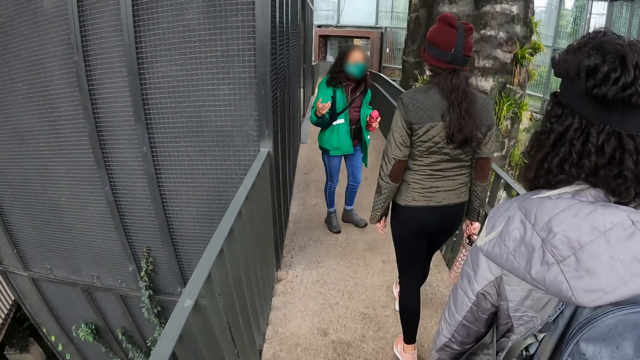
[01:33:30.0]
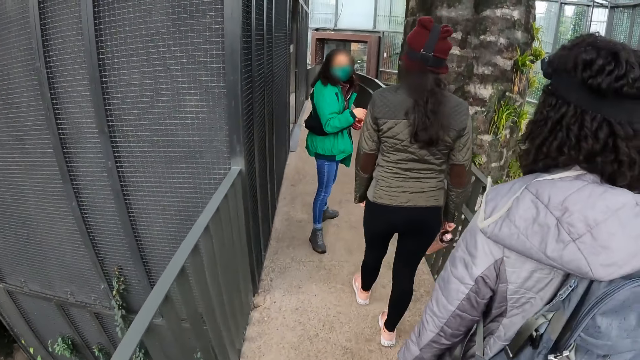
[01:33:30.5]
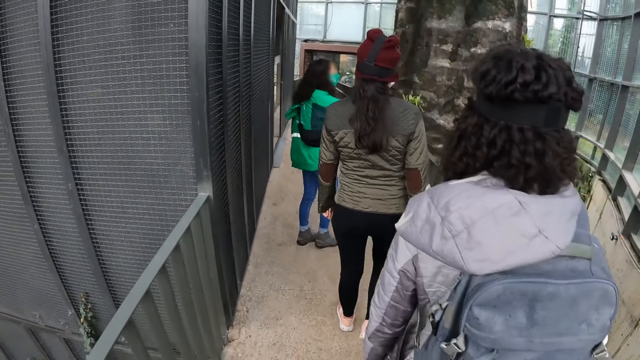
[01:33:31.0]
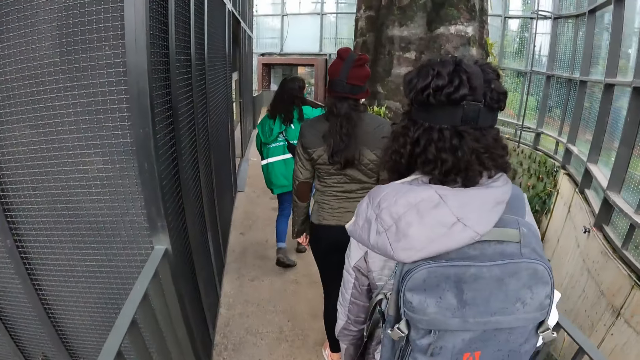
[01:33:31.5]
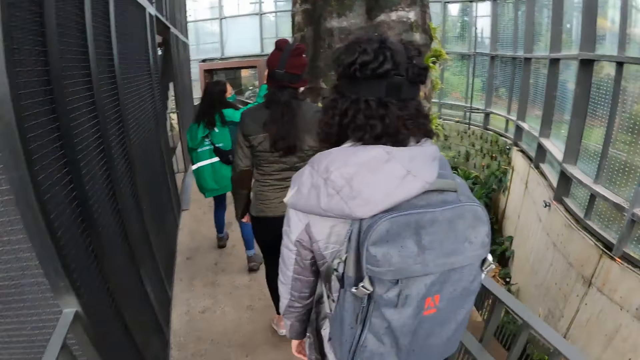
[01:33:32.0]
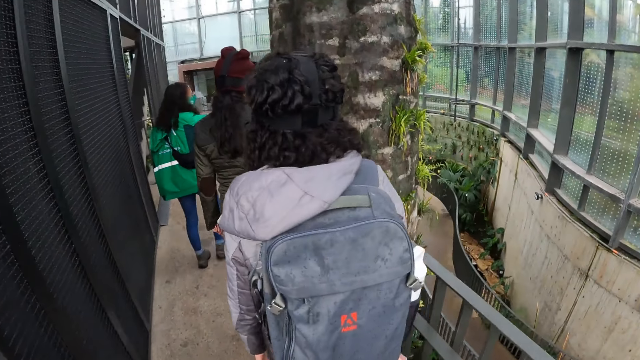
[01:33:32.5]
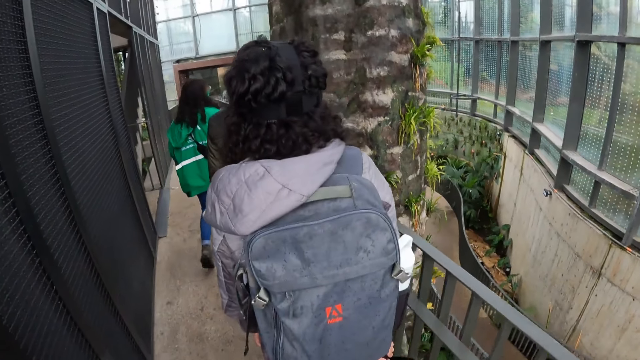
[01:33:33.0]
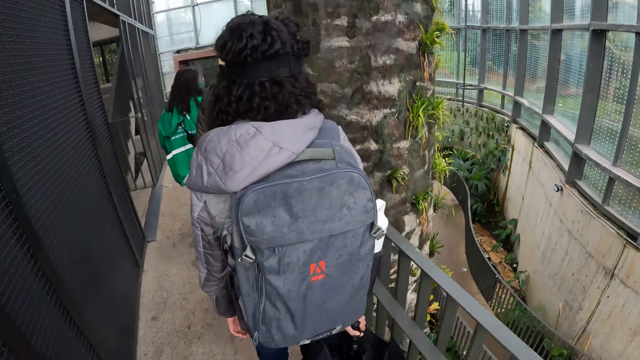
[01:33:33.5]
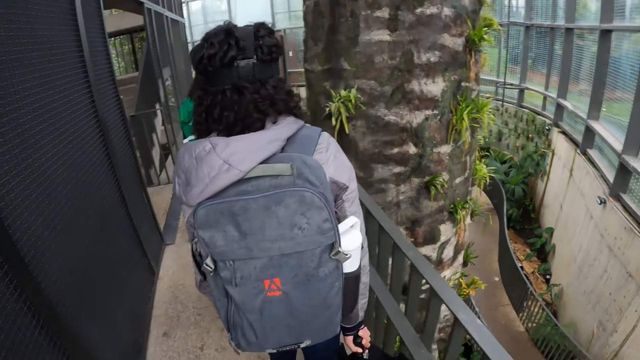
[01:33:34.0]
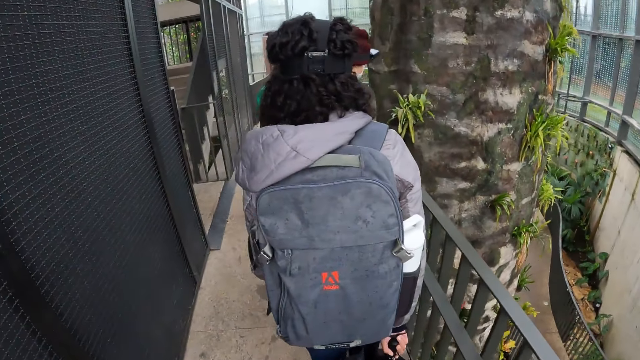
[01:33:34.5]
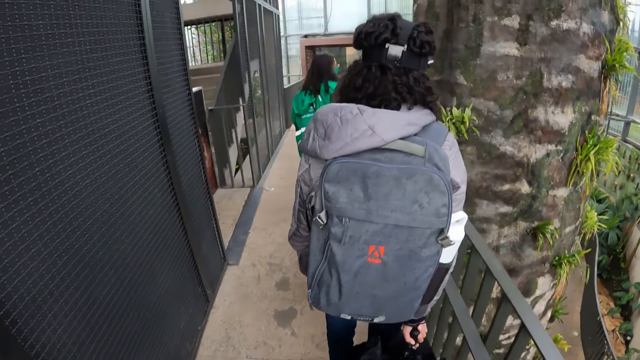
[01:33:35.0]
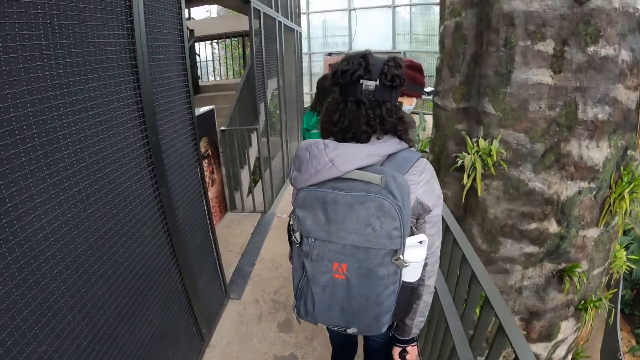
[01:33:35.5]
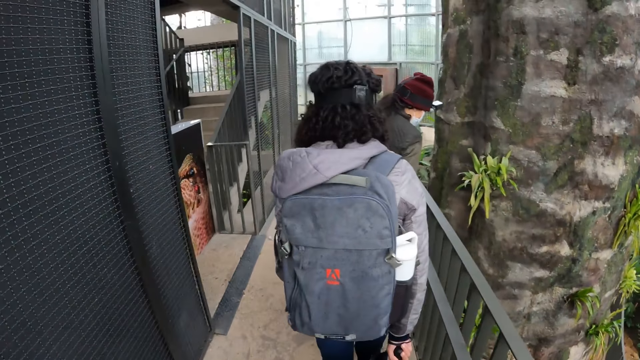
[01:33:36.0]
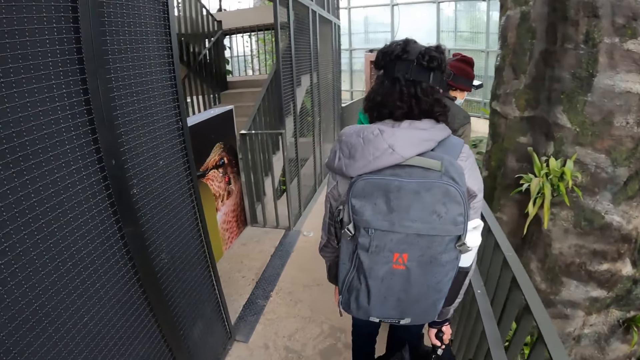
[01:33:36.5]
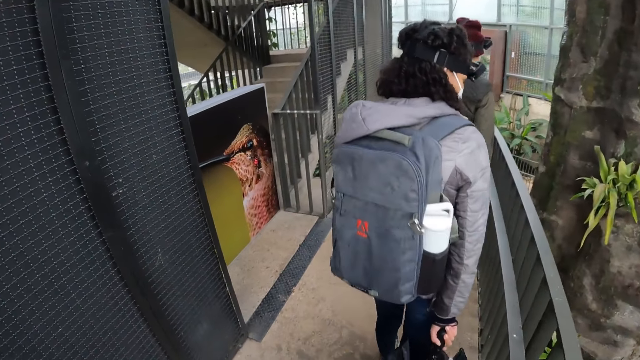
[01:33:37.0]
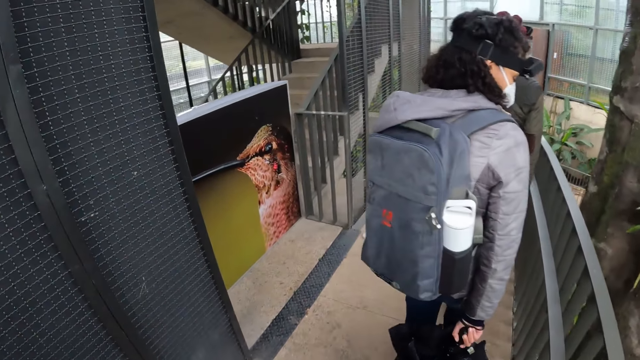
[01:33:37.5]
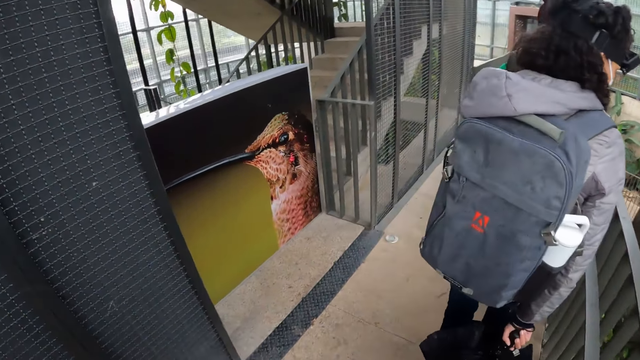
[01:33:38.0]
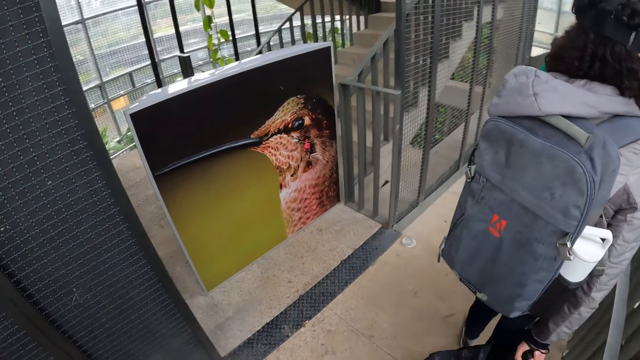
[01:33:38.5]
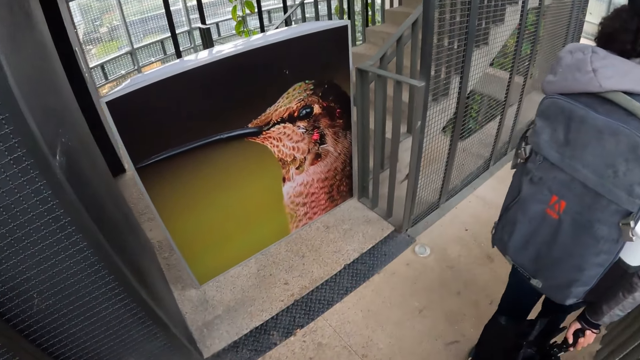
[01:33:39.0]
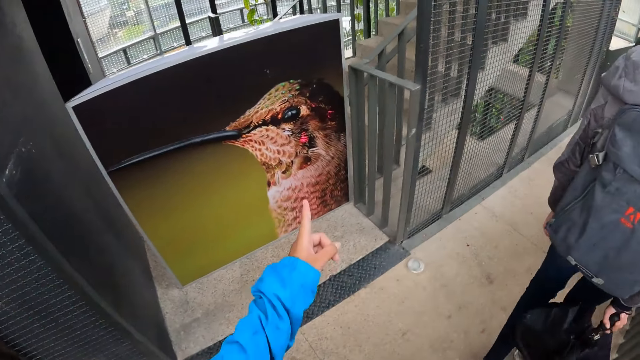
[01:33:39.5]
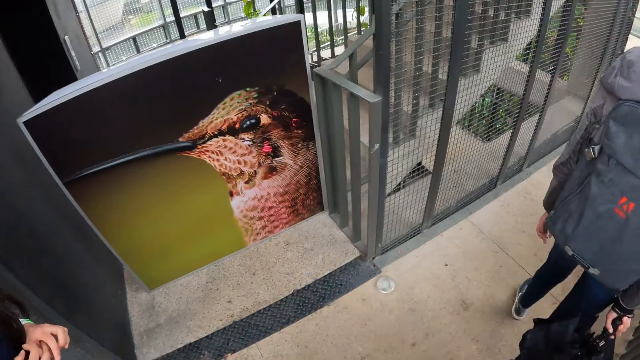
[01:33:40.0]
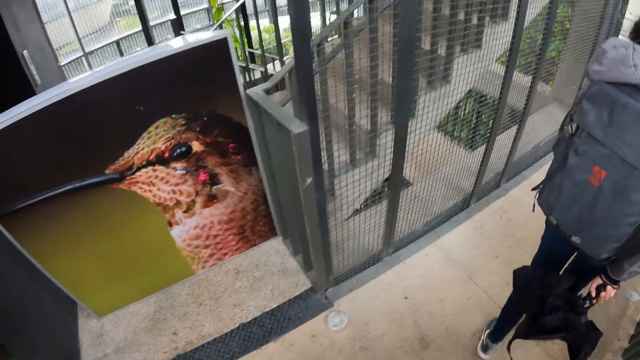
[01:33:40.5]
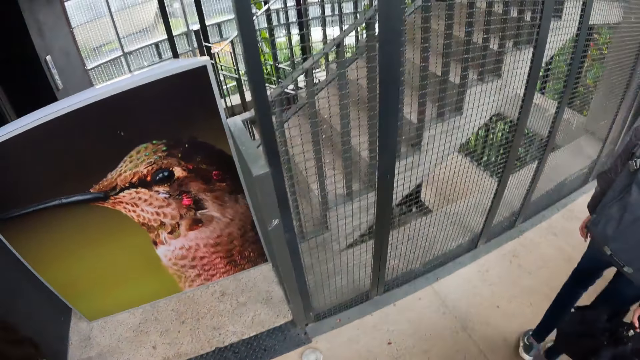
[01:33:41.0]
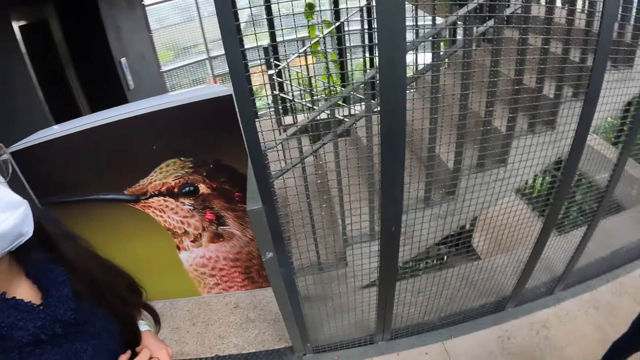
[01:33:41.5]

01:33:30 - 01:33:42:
The camera wearer points her left hand to a picture of a bird on the wall.

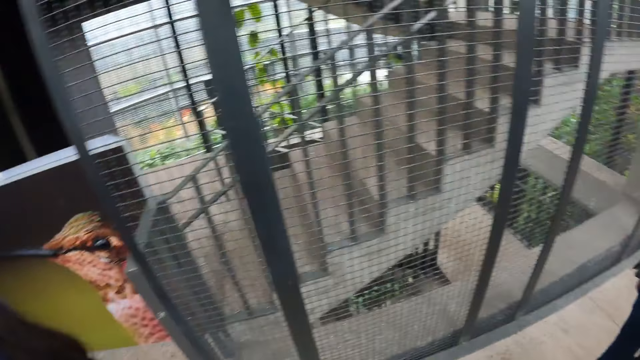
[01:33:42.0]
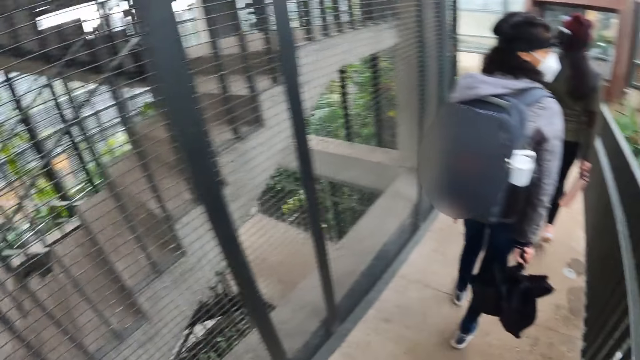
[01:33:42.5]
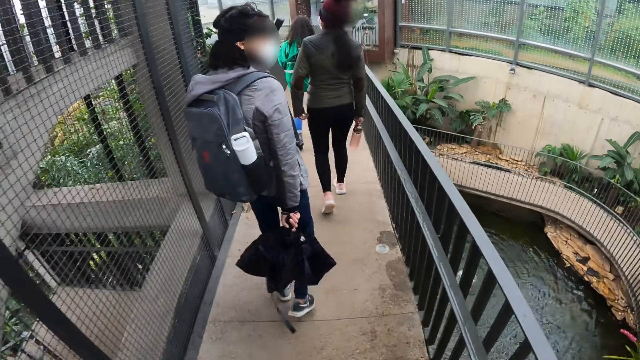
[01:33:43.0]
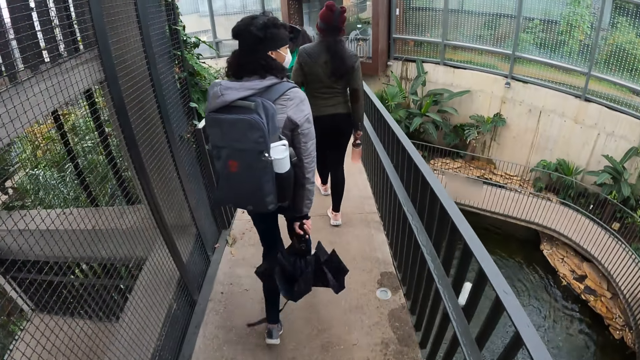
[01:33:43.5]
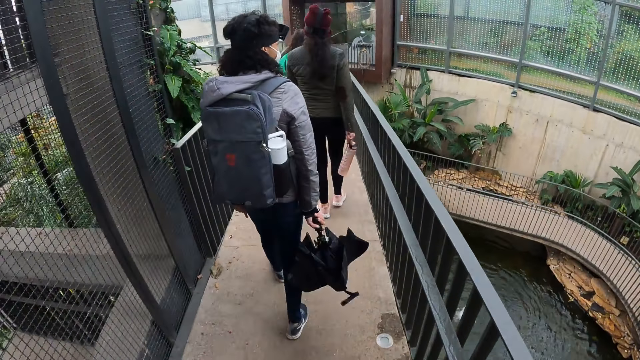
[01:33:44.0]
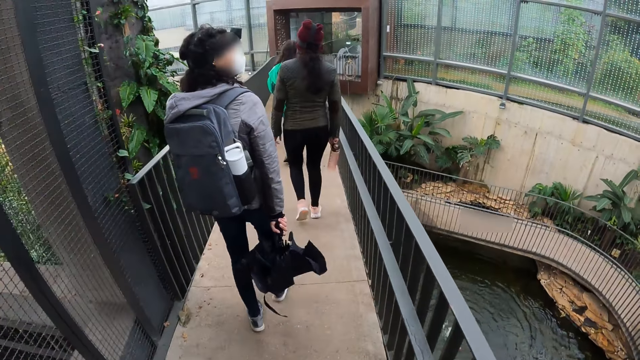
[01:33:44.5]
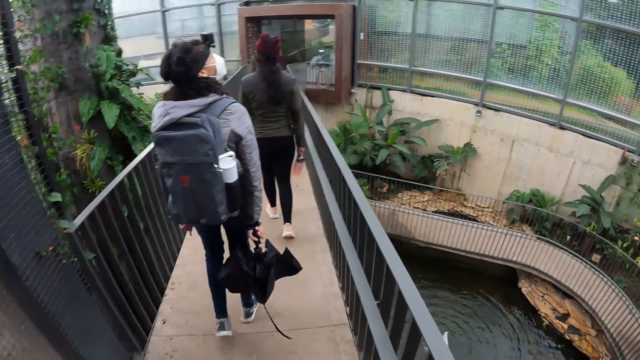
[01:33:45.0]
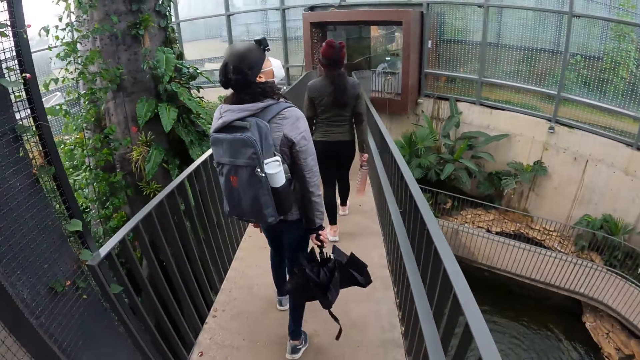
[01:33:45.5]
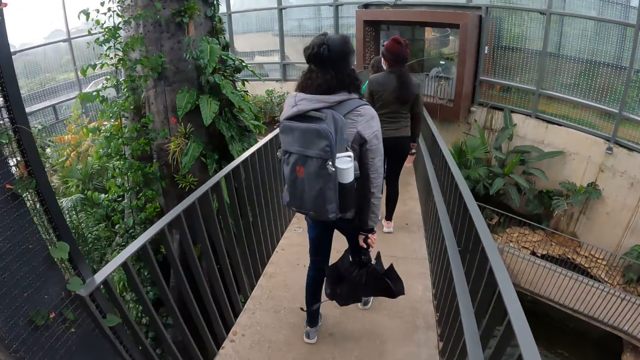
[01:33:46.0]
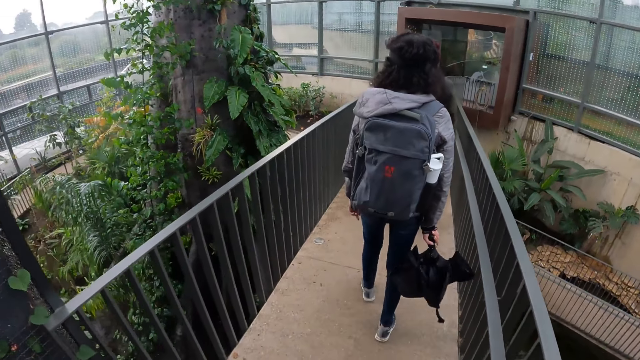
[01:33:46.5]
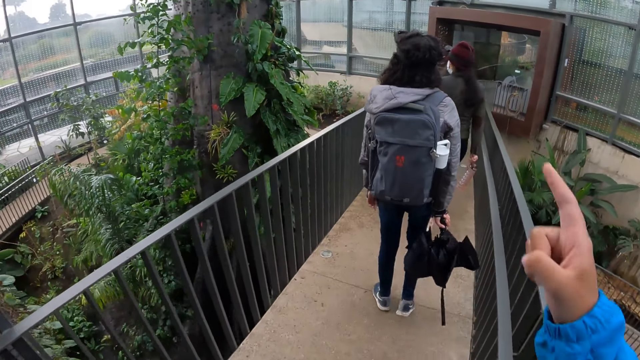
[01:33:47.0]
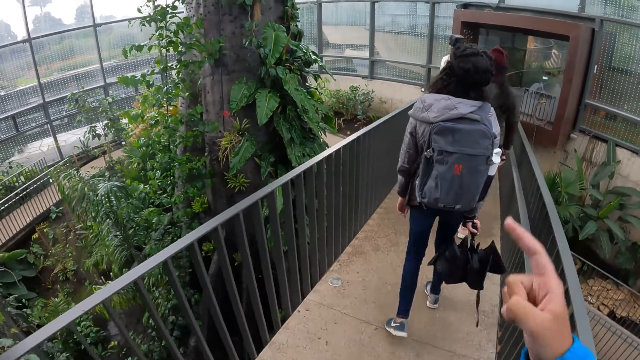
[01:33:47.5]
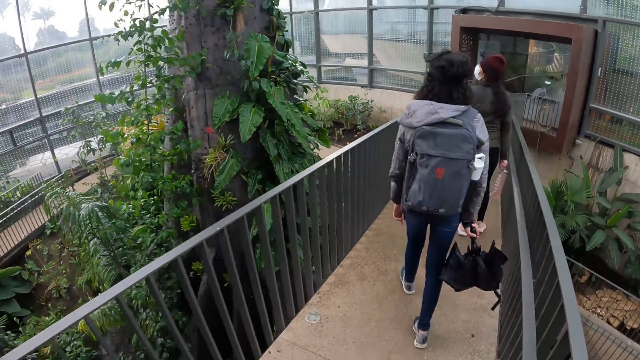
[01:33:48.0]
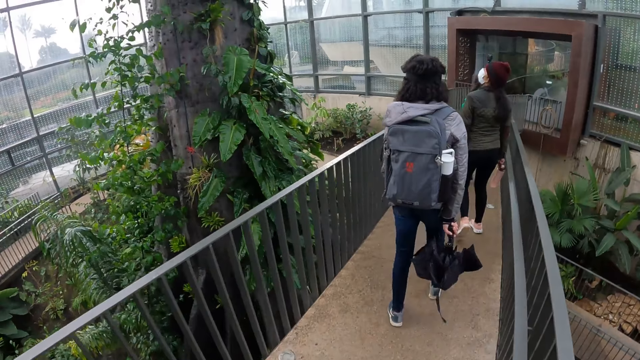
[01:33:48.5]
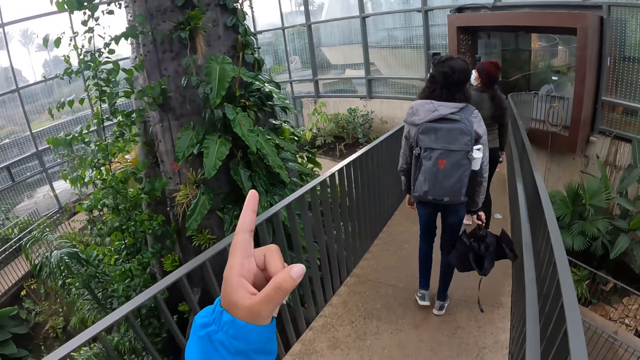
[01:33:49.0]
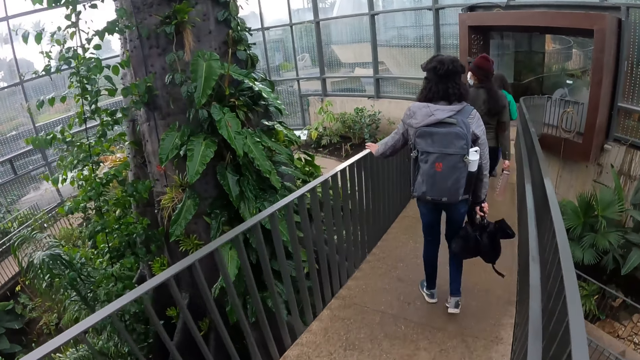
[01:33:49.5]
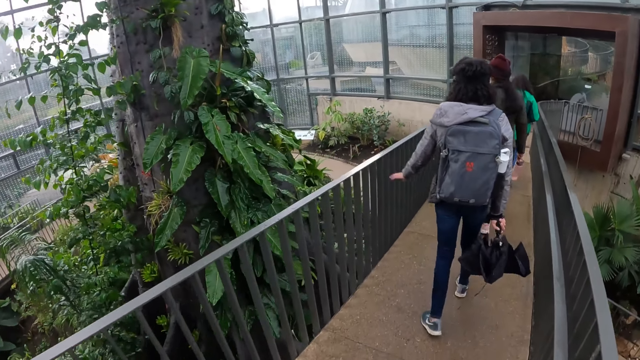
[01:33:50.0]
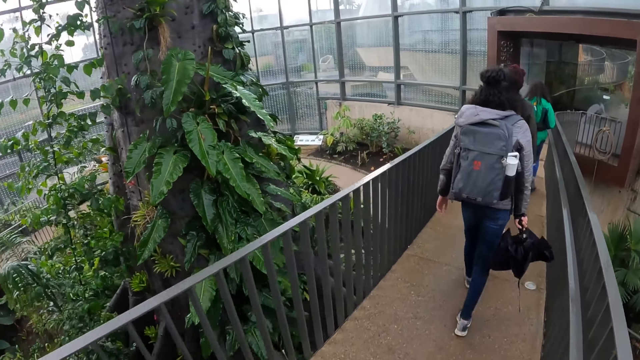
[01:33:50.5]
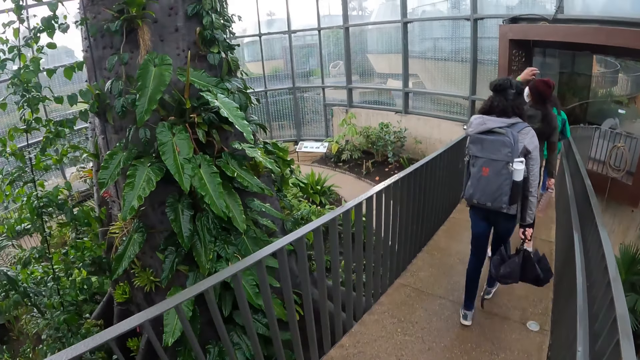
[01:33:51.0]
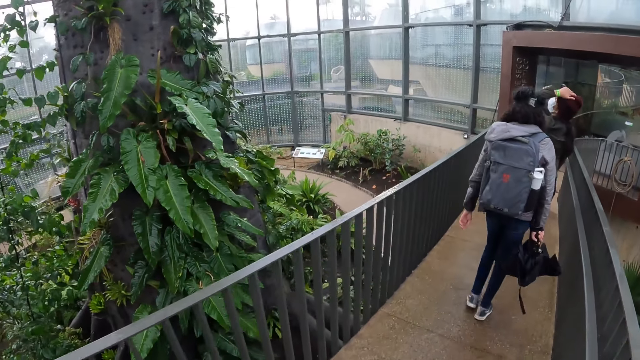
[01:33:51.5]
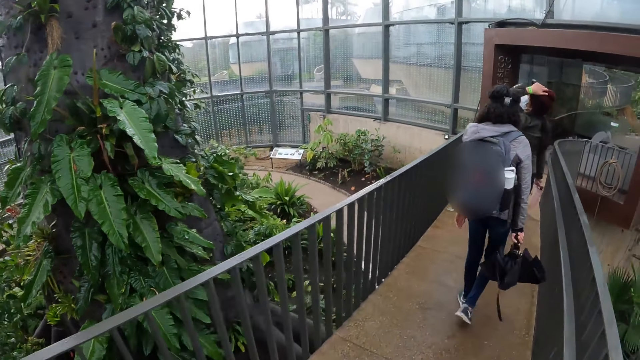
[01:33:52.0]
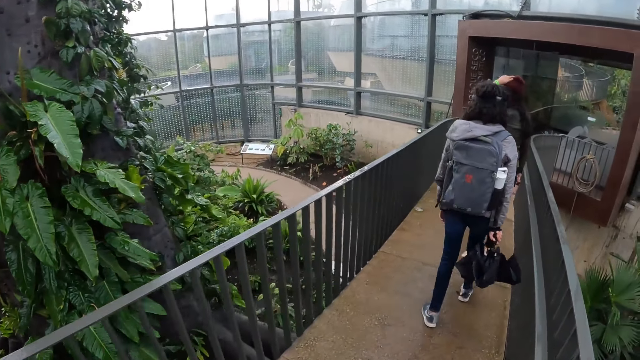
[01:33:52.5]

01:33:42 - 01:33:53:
The camera wearer looks around. She points her right hand to a tree. She points her left hand to the tree.
